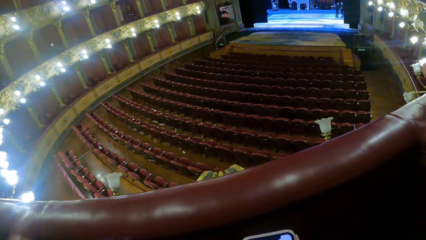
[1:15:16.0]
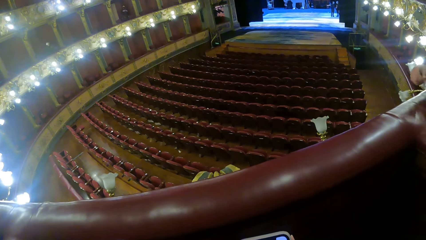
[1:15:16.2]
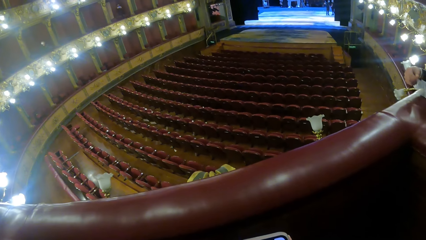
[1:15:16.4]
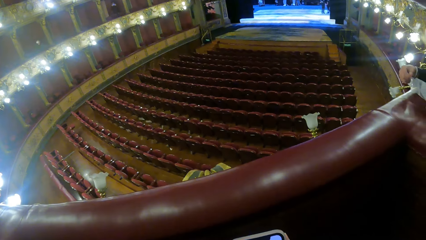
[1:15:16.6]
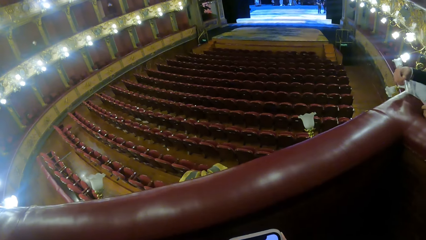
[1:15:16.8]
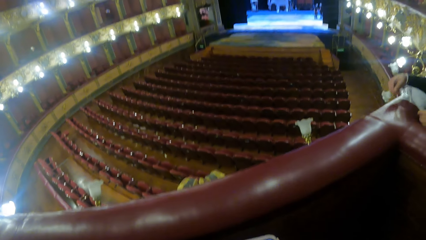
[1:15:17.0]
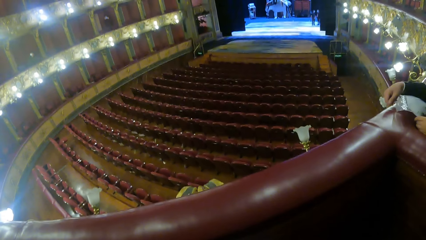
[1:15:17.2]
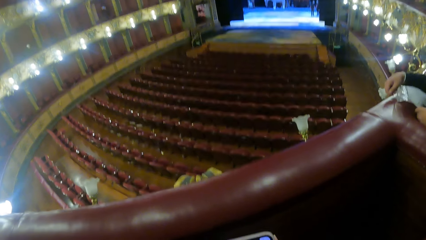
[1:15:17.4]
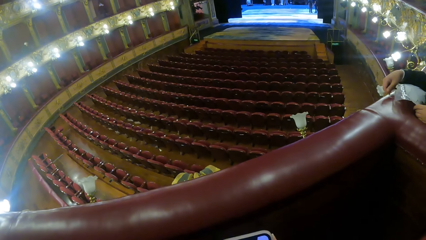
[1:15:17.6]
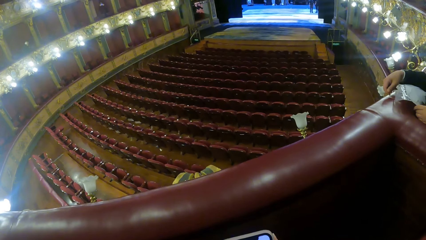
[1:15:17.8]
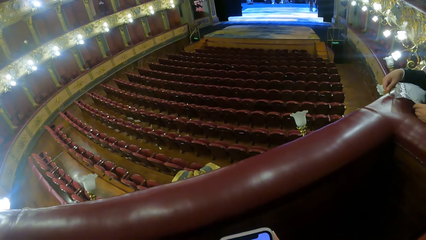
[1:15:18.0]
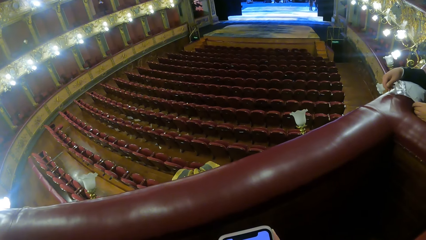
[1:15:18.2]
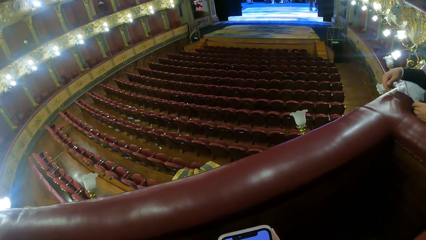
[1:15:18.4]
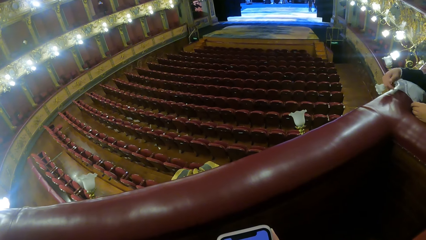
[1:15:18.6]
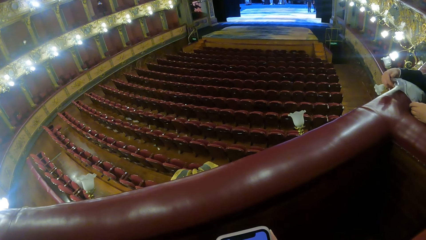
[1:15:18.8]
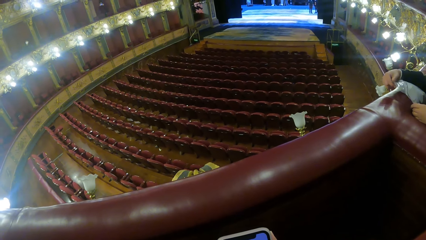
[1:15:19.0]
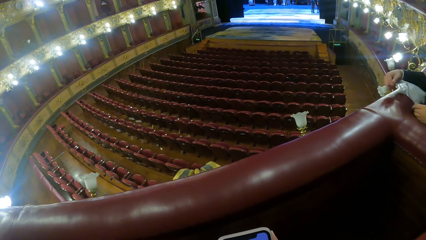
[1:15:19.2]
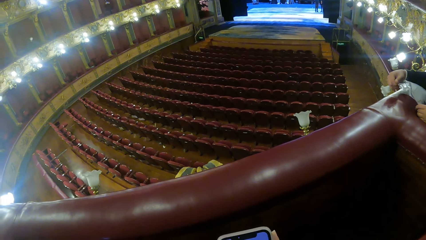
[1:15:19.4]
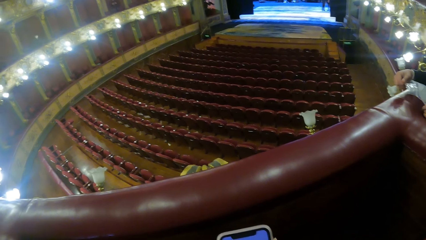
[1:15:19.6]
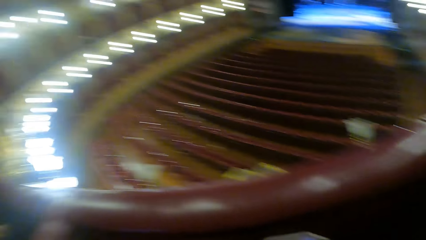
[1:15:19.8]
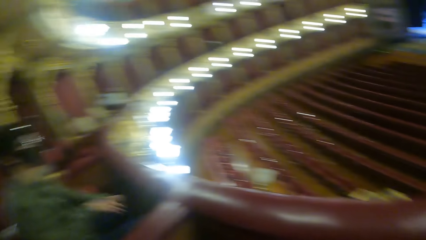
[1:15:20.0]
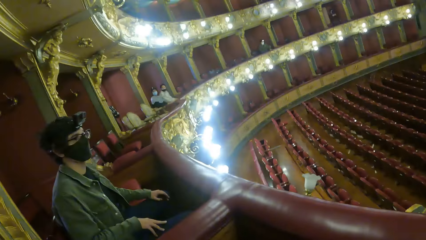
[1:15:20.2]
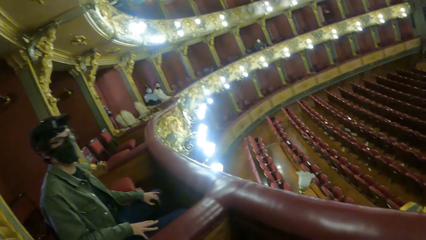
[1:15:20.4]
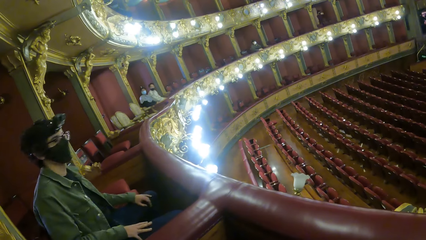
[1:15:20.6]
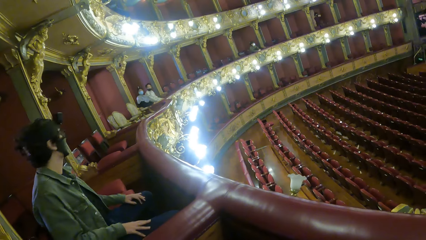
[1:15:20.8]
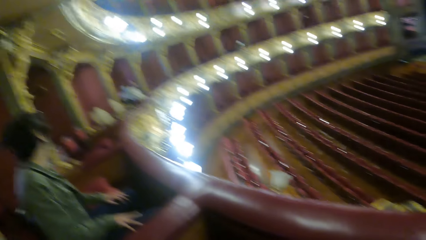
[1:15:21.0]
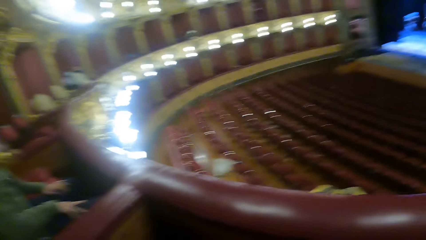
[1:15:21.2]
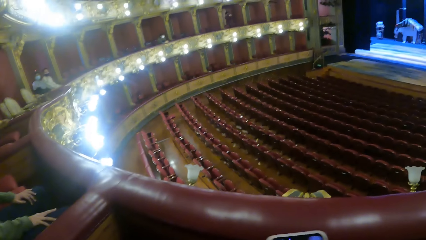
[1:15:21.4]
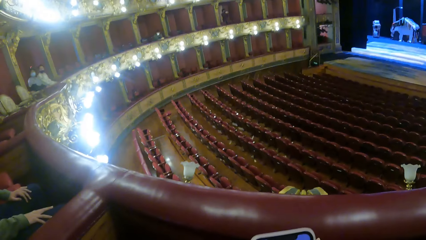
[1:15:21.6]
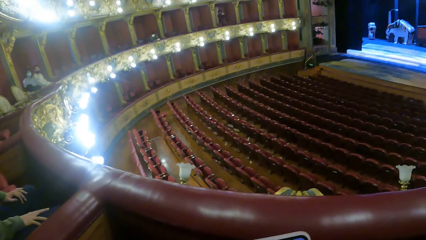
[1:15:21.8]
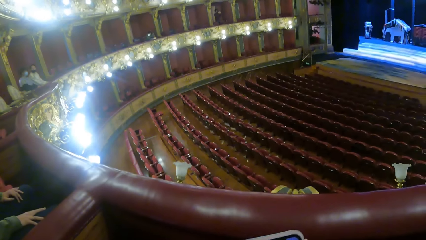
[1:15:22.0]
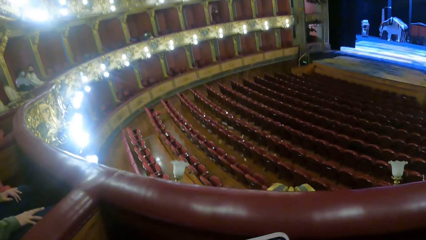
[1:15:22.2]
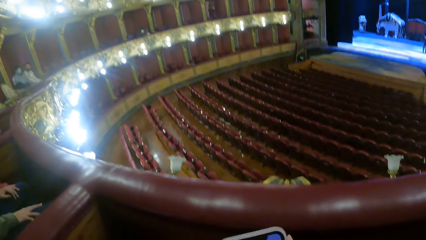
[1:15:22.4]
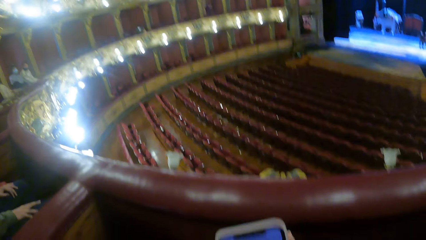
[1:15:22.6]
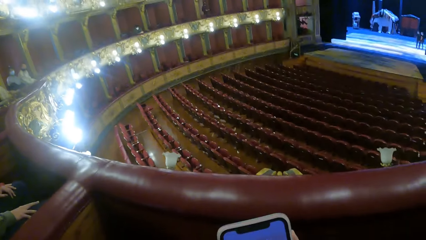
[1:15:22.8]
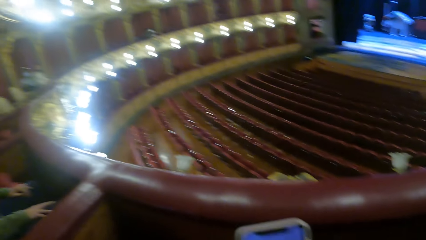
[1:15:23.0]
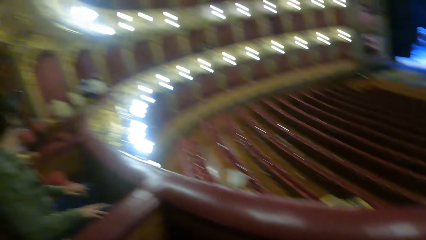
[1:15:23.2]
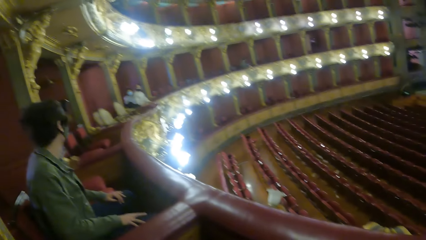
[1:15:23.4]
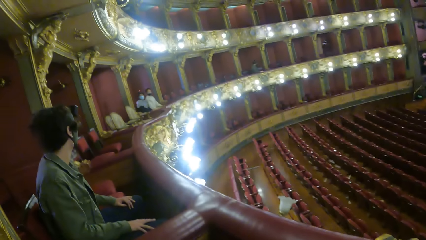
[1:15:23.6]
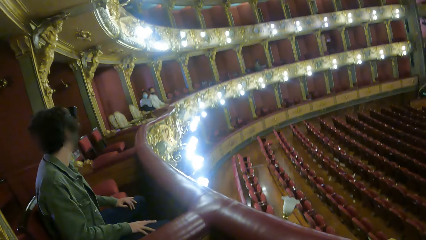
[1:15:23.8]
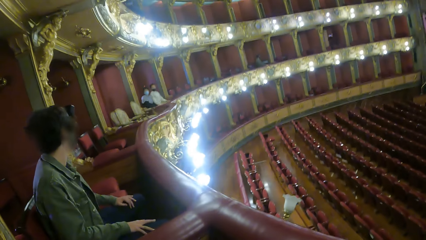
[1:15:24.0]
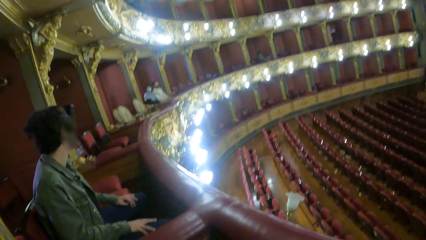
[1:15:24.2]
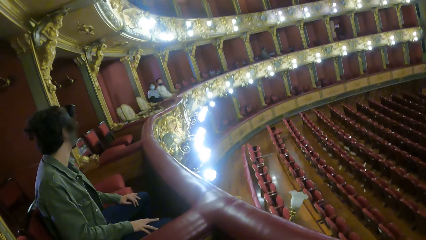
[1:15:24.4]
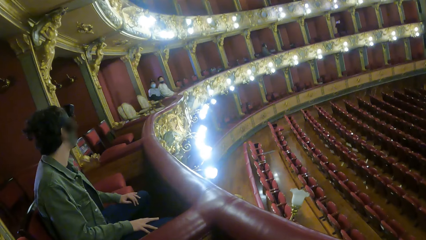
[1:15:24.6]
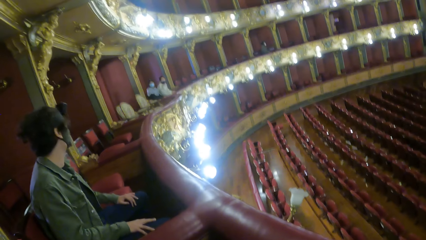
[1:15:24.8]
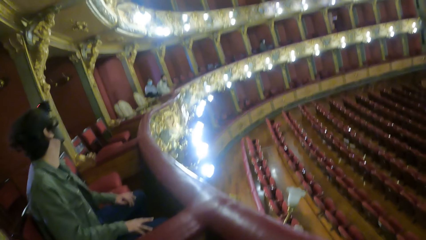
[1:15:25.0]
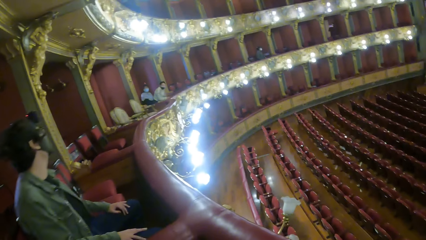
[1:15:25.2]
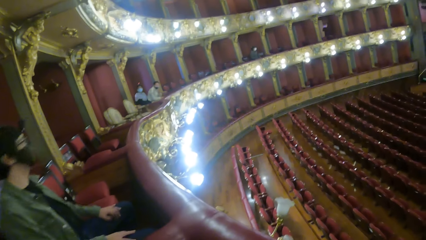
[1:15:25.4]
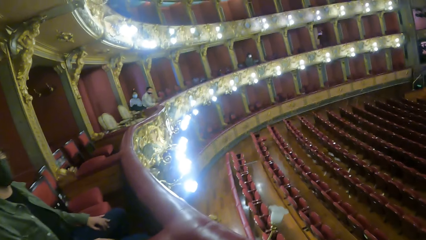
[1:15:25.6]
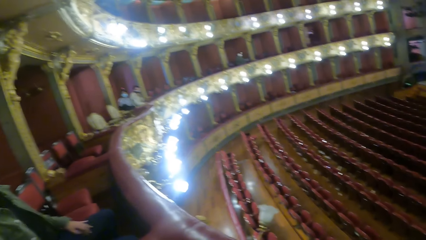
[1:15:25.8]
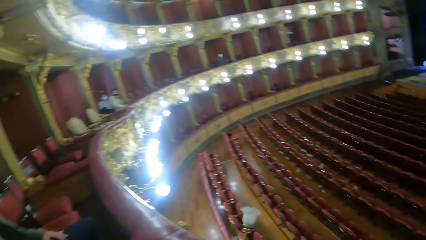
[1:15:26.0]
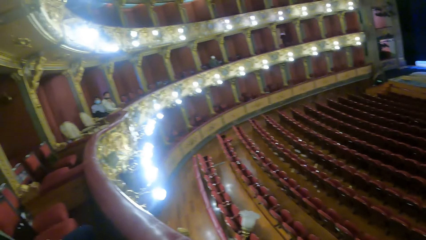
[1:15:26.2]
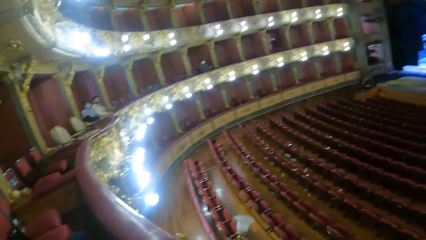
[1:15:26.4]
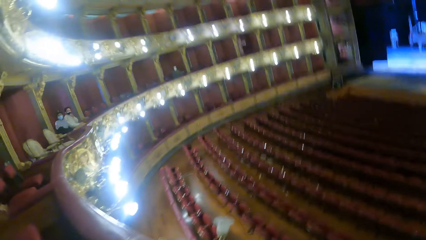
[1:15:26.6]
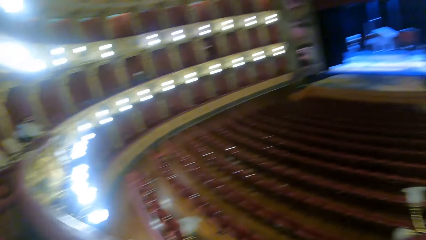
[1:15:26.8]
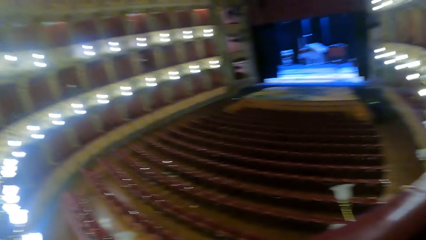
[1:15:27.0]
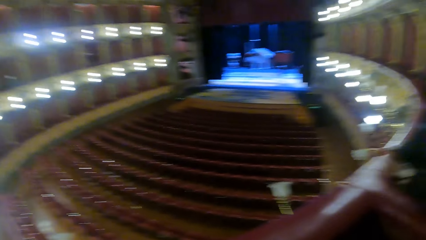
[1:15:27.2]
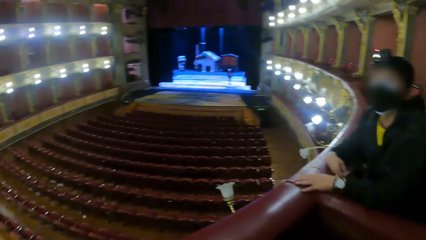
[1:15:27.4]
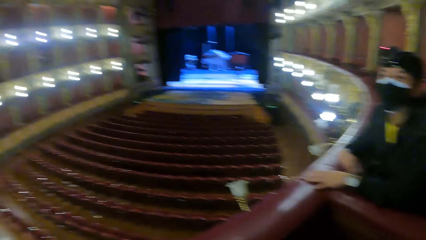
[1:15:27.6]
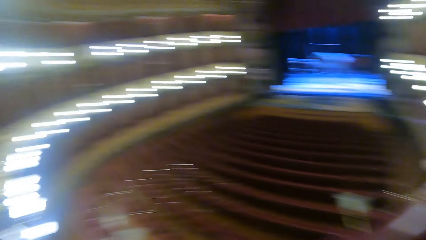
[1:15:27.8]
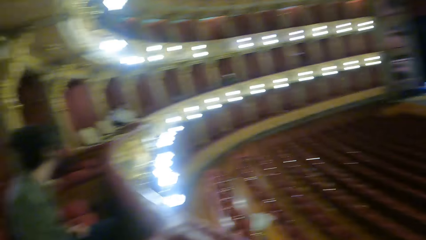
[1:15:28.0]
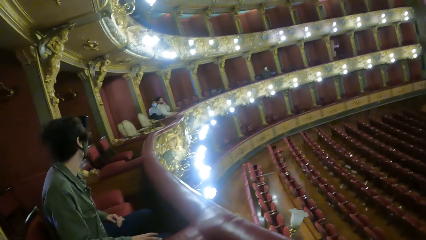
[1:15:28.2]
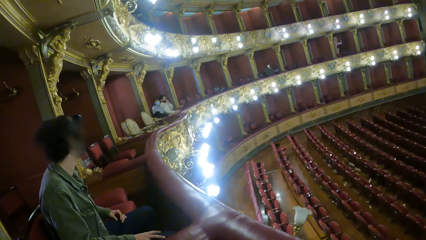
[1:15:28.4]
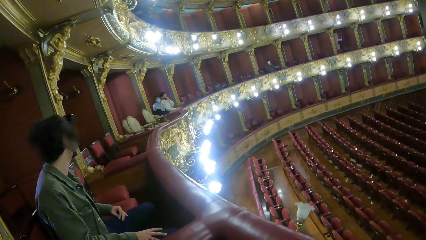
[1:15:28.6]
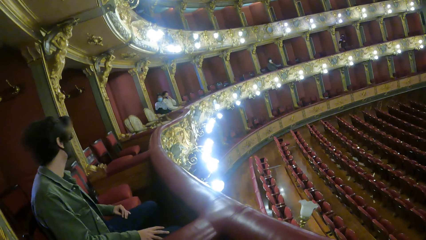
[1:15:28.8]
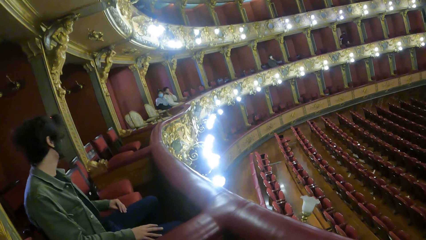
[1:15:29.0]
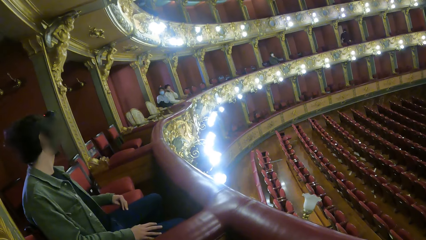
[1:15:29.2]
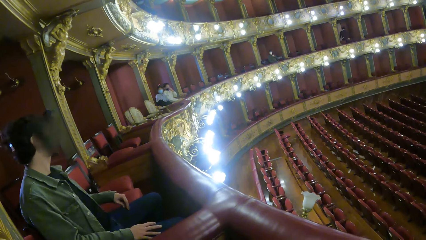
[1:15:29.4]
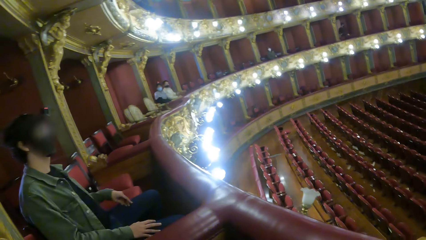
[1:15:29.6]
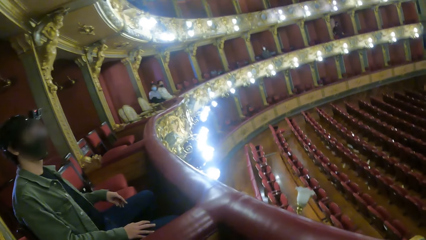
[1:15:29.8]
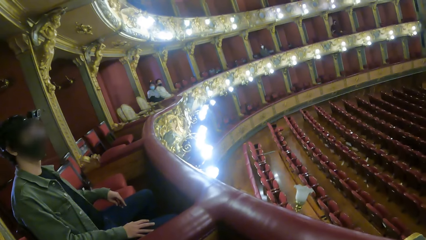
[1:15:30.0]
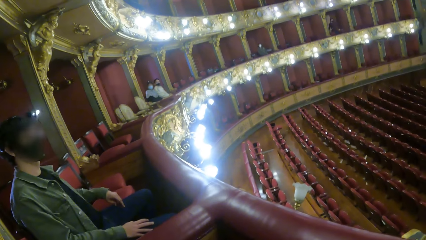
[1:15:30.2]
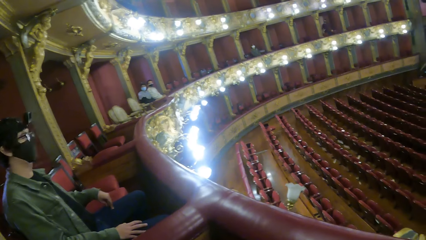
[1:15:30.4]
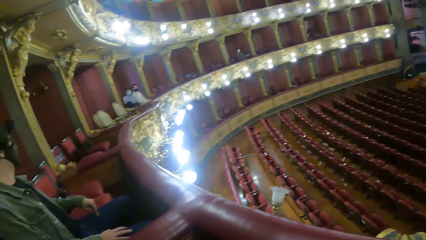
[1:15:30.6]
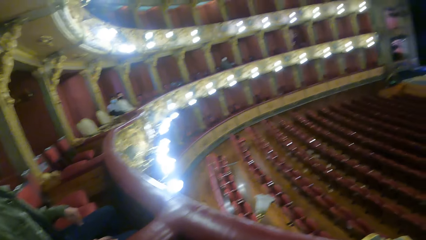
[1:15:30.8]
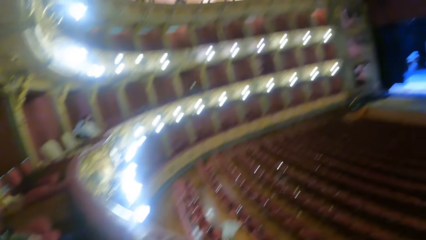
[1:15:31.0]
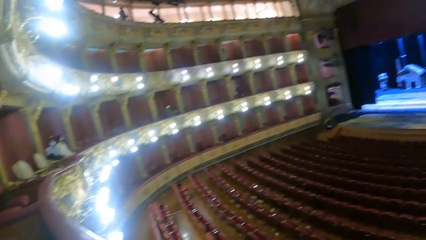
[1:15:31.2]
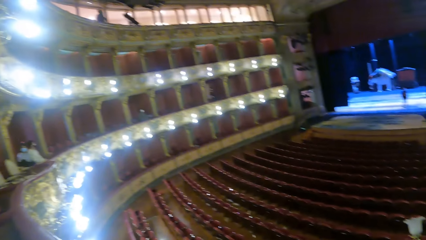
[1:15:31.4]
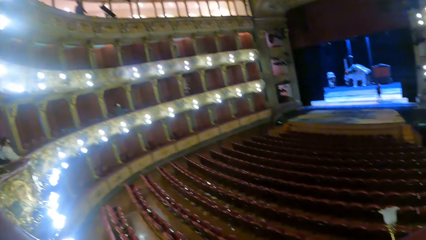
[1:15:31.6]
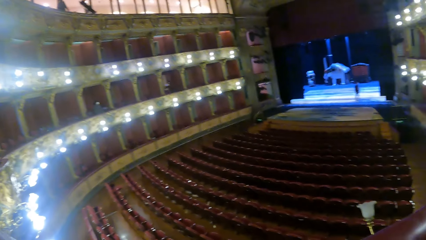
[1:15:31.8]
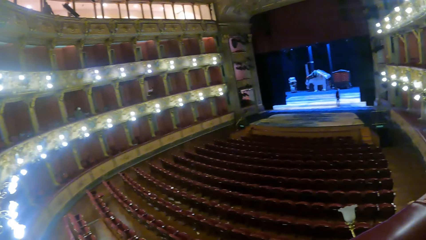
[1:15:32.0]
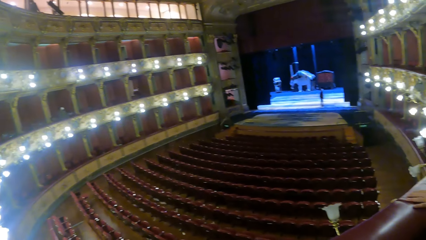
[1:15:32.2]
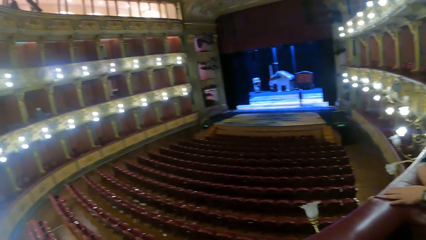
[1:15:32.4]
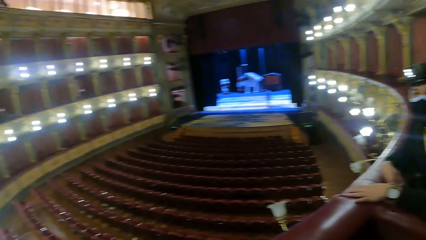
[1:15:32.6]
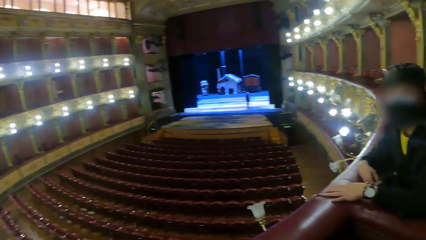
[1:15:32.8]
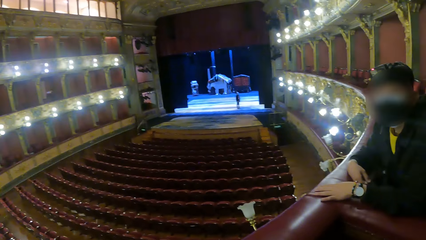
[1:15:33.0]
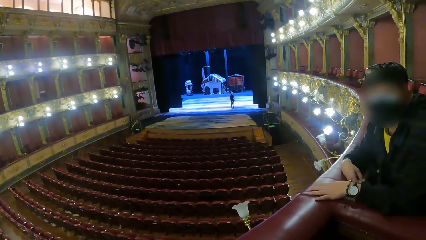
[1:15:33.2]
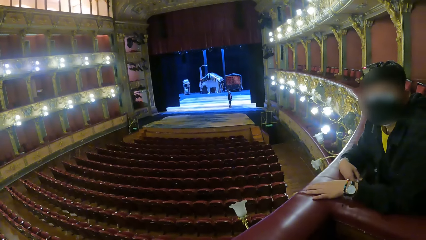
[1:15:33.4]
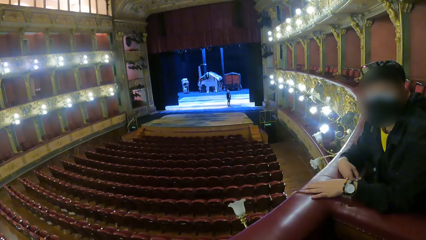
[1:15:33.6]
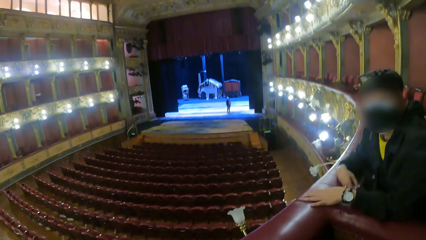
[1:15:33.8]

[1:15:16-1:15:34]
The man holds a ziploc bag with both hands.
